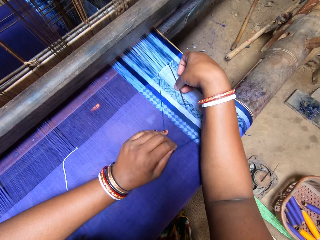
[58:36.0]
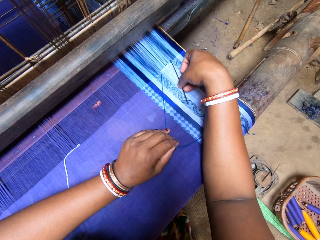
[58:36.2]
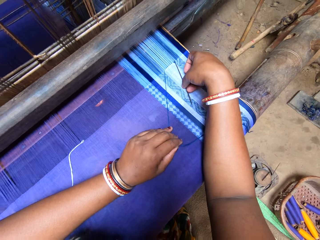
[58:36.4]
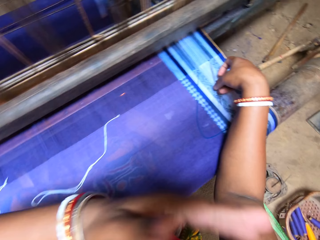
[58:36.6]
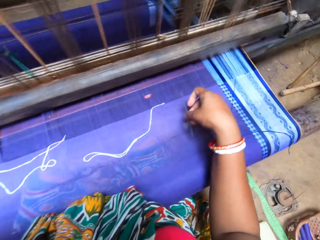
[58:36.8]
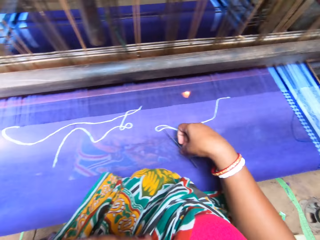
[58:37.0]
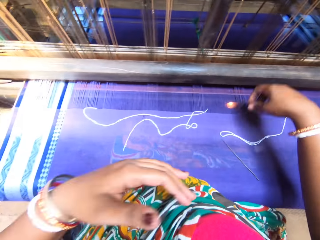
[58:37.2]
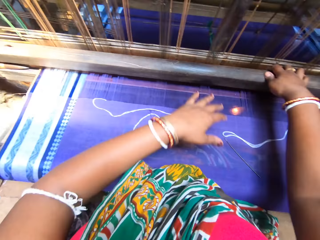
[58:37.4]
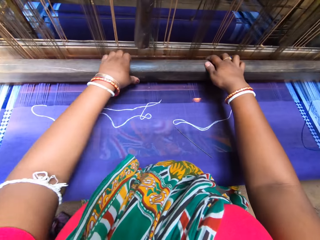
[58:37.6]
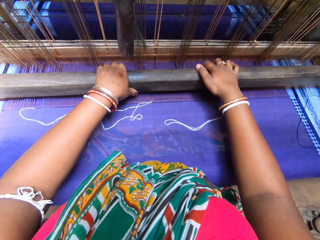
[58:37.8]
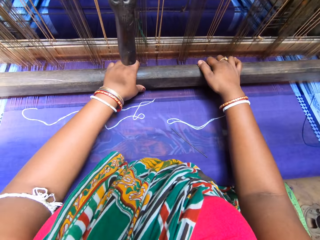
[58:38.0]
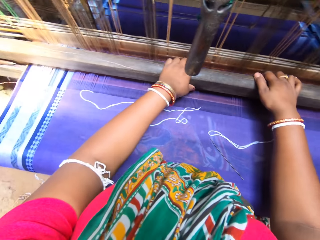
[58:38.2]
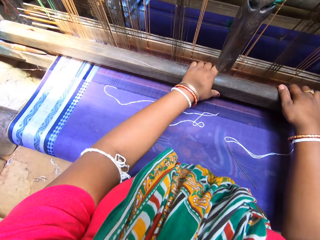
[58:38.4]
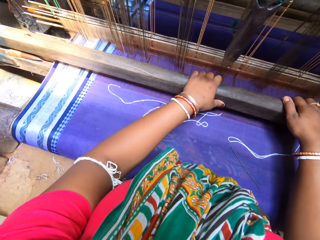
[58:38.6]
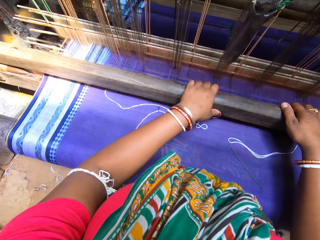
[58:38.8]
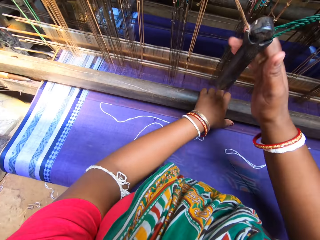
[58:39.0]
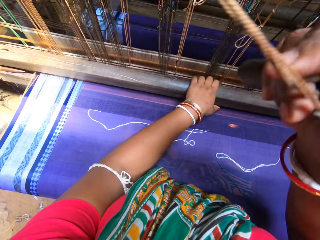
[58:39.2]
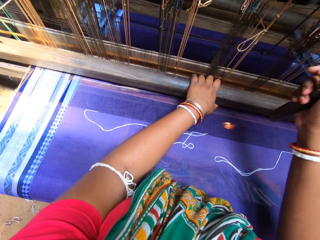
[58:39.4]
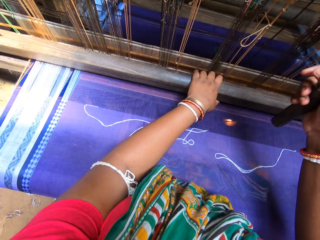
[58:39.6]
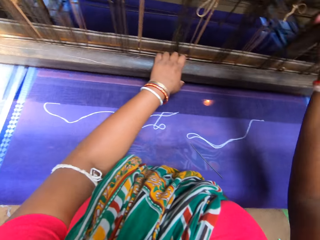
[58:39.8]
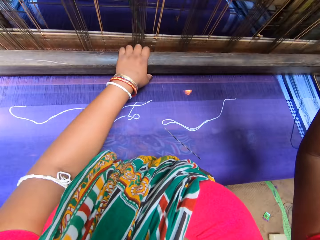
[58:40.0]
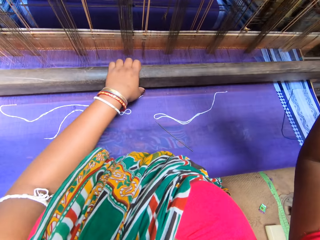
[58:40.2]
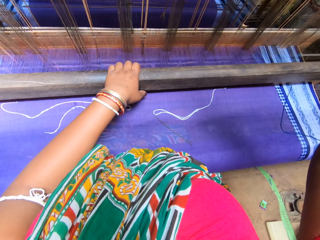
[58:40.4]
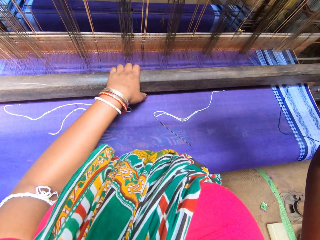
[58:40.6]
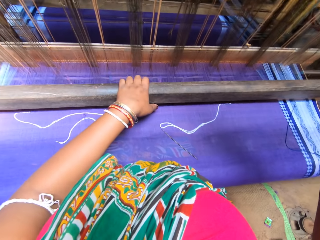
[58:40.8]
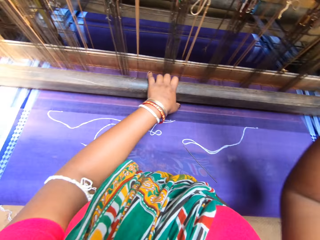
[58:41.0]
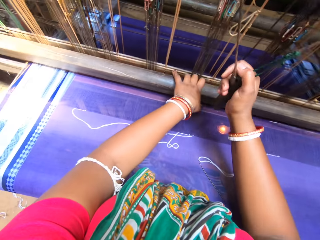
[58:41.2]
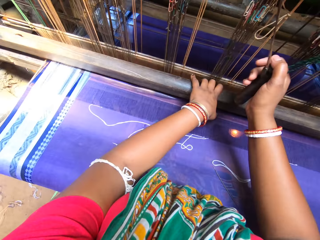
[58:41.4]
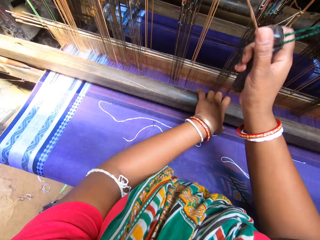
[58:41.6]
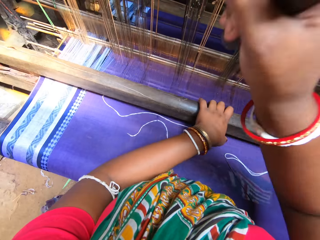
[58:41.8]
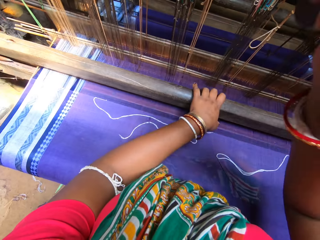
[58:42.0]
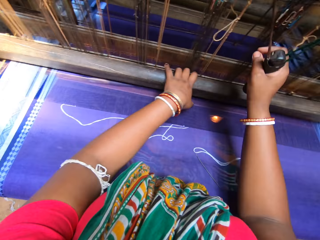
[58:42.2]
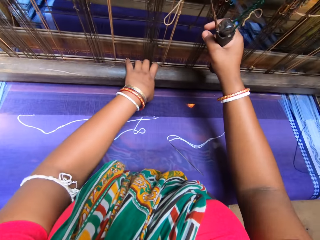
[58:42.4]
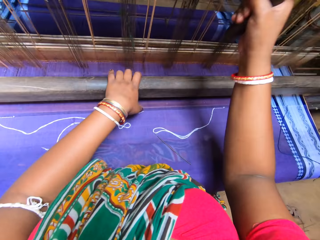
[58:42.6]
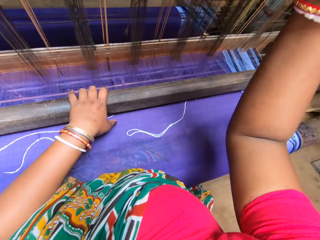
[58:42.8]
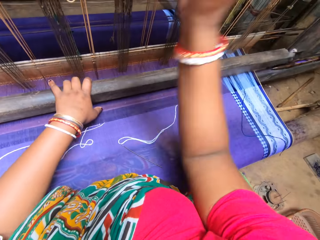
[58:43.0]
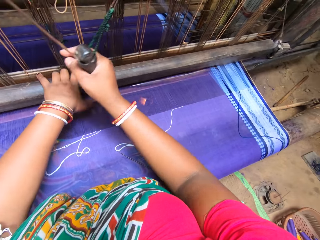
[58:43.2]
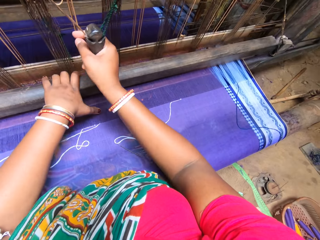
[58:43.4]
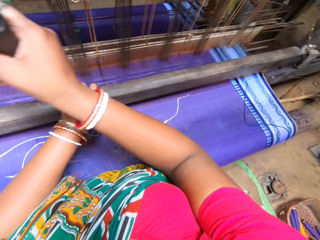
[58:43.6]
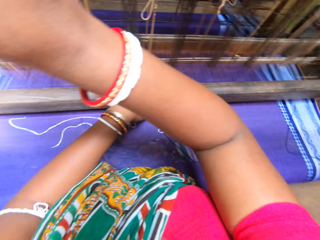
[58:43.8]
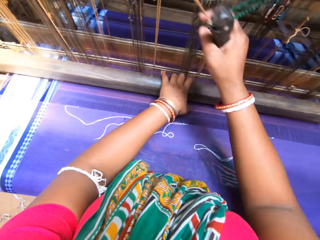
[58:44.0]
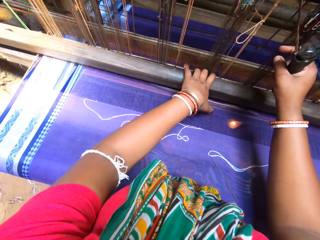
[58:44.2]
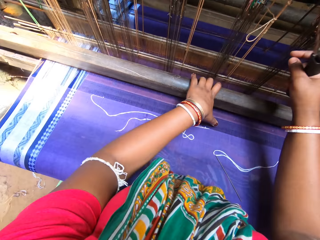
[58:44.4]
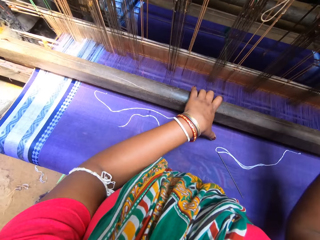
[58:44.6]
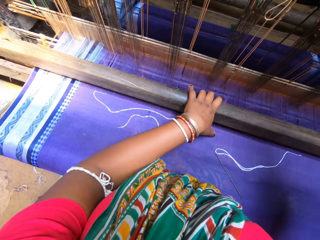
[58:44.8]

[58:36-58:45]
The camera wearer drops the needle on the mat in the mat weaving machine with her right hand. She operates the mat weaving machine with both hands. She holds the machine with both hands. She knits the clothing pulling and pushing the pole-like structure on the machine. She knits the clothing pulling and pushing parts of the knitting machine.

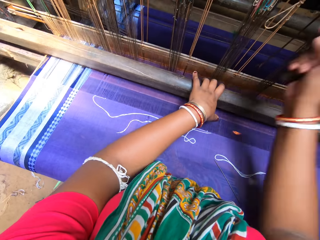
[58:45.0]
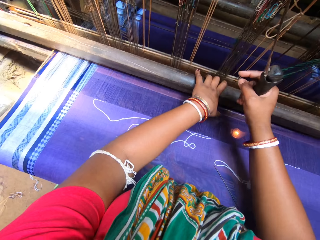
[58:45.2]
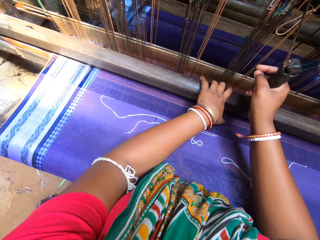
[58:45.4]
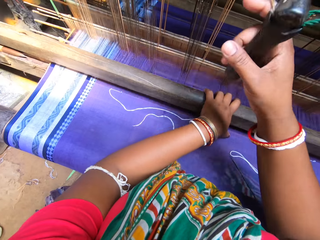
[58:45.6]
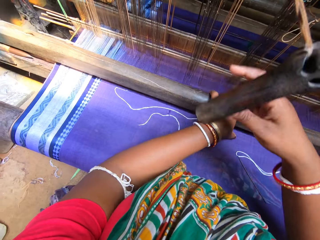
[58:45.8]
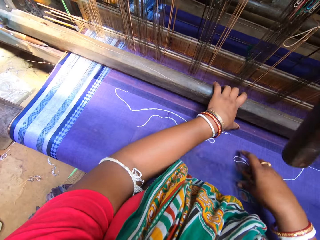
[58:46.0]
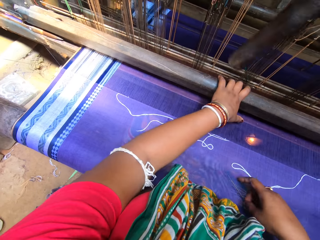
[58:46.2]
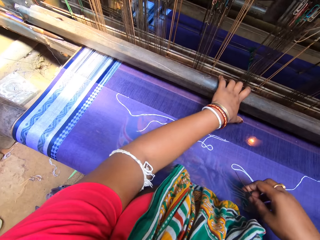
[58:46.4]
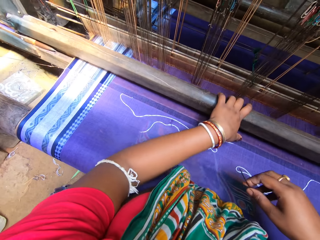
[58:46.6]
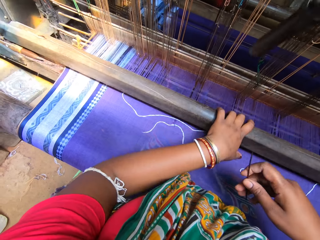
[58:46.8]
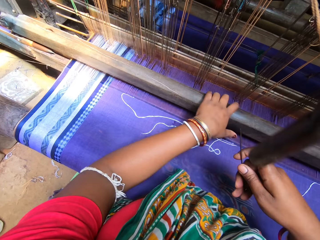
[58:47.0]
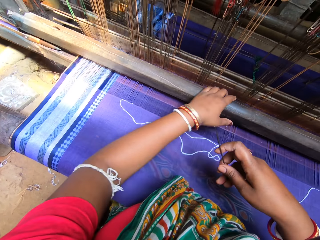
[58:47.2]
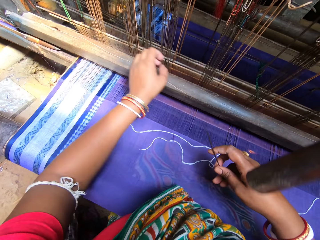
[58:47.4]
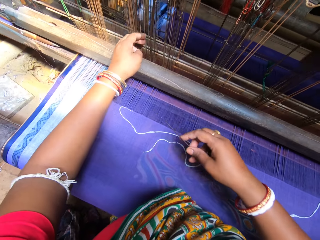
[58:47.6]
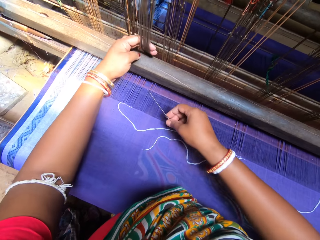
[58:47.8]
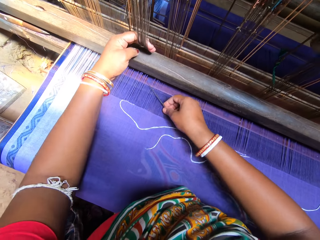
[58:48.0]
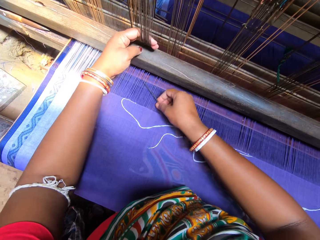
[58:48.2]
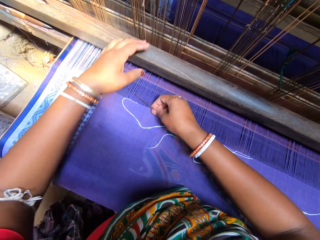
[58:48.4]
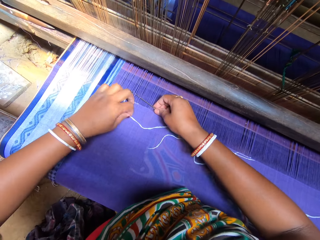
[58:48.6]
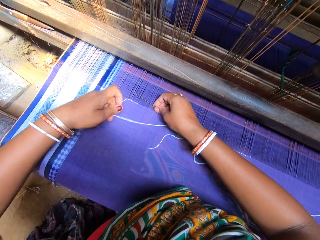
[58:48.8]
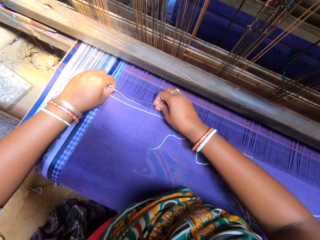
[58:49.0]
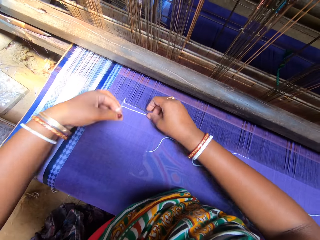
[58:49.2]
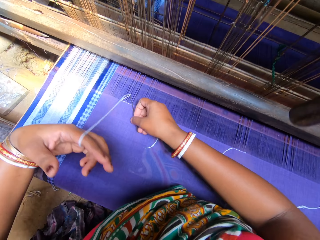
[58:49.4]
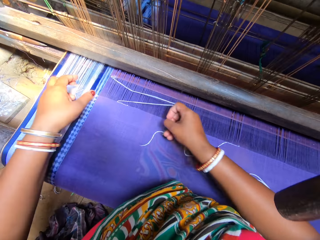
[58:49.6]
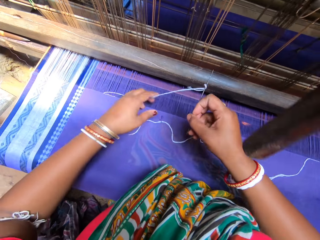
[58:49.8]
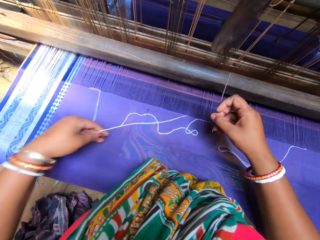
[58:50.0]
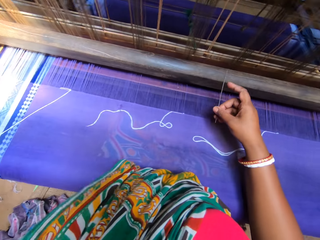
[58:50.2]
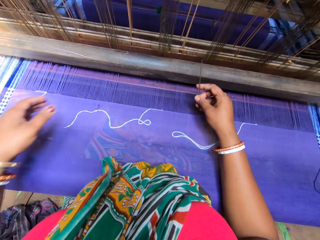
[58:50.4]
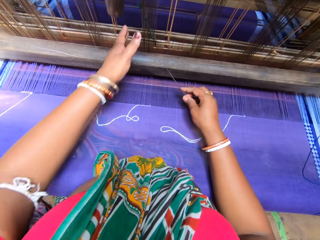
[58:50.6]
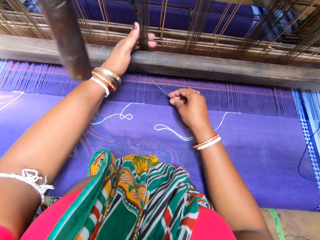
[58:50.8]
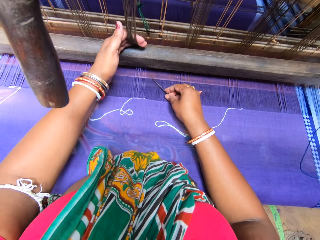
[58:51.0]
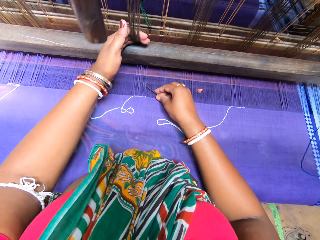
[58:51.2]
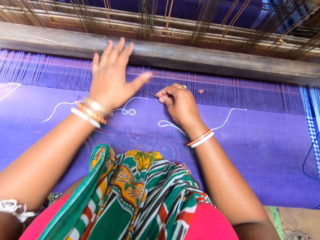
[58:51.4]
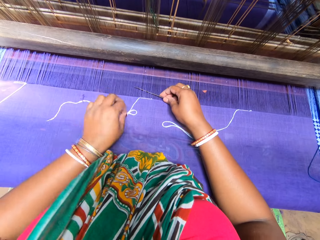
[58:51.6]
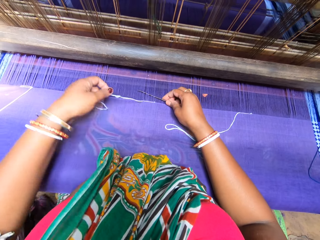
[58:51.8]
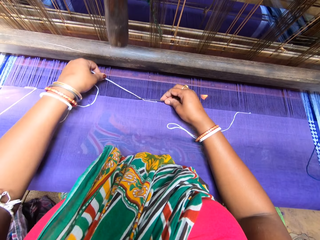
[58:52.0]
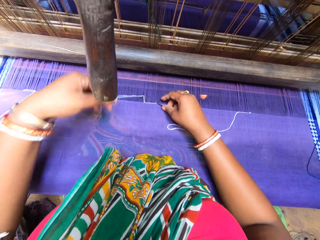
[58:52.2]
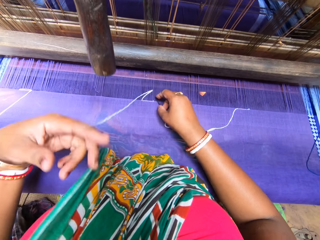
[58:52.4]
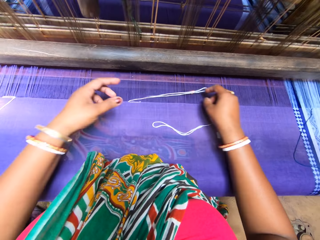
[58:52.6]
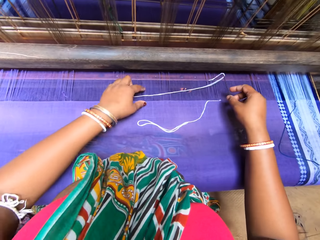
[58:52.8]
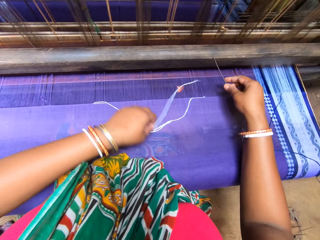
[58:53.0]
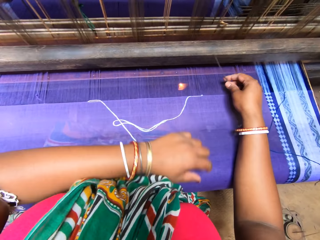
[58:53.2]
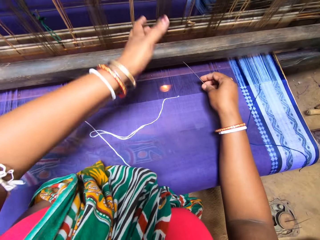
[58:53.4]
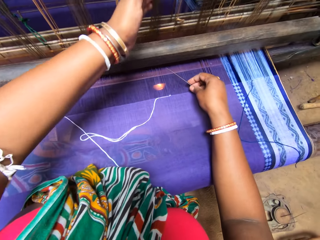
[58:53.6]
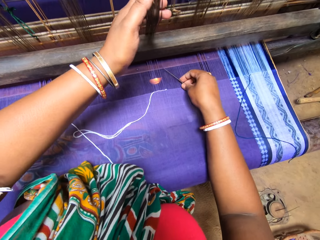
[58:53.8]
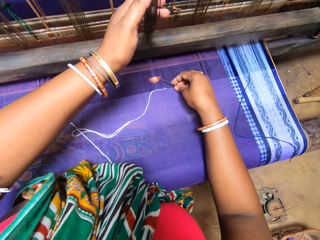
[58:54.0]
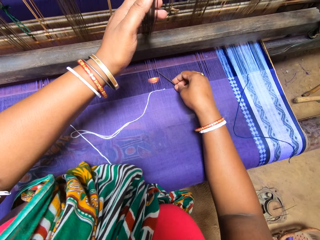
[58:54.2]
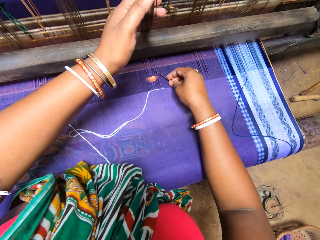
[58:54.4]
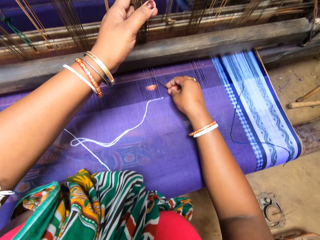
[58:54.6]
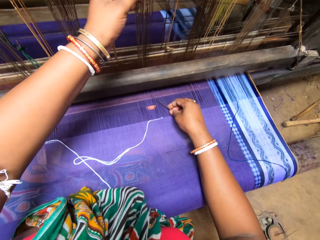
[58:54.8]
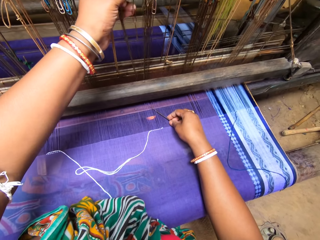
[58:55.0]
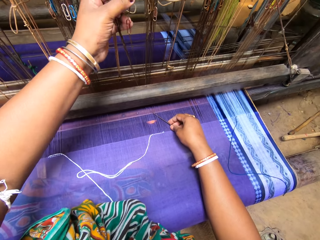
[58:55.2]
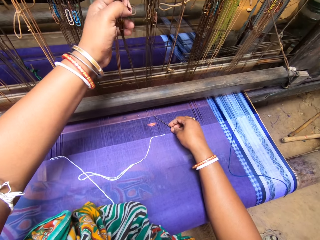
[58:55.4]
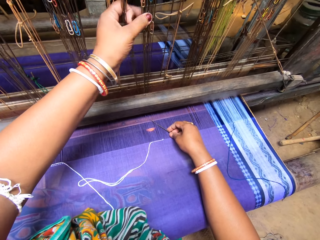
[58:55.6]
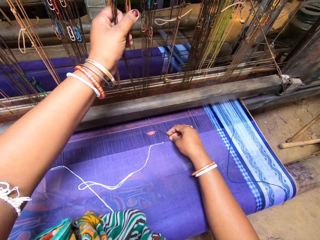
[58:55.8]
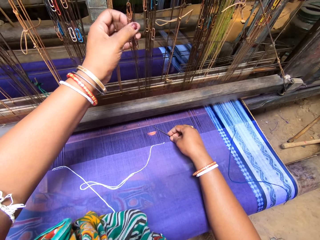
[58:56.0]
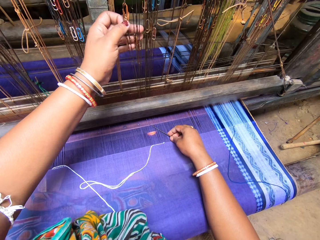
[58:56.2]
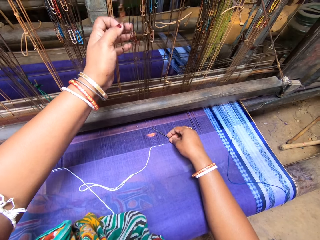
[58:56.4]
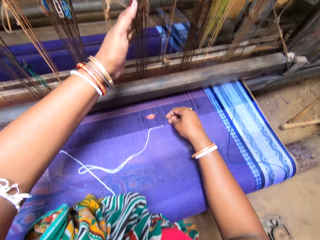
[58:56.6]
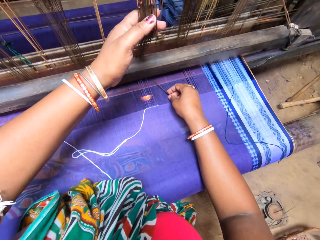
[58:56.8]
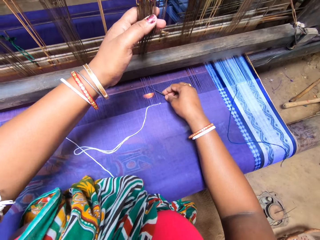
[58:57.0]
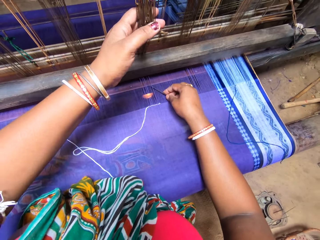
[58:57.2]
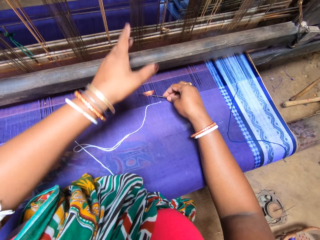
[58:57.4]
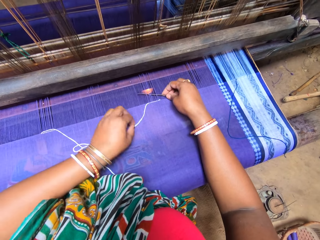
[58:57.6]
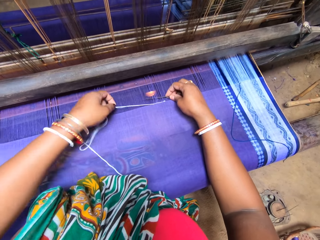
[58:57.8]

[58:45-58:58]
The camera wearer removes his one hand from part of the machine. They pick the needle from the mat with her right hand. They stop operating the mat weaving machine. They twist the threads on a mat in the mat weaving machine with the needle in her right hand. They put the needle in the knitting thread. They put the needle in the knitting thread again.
